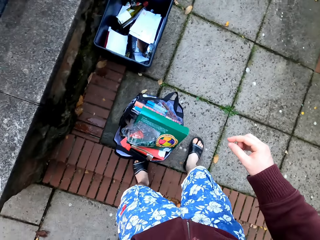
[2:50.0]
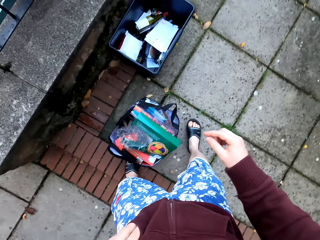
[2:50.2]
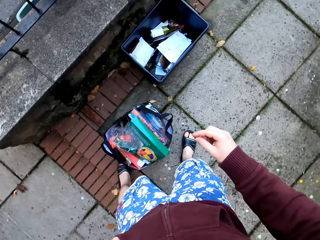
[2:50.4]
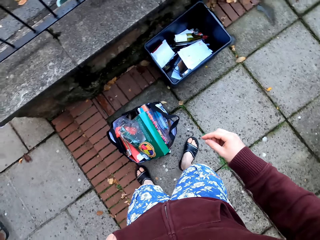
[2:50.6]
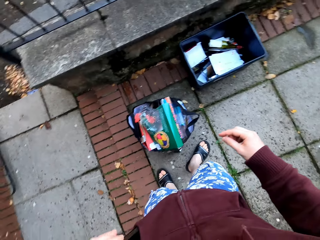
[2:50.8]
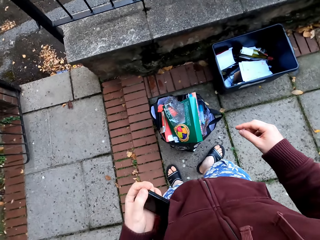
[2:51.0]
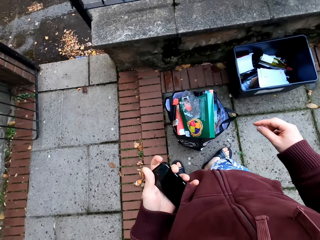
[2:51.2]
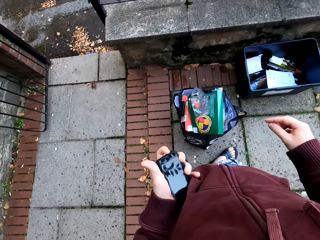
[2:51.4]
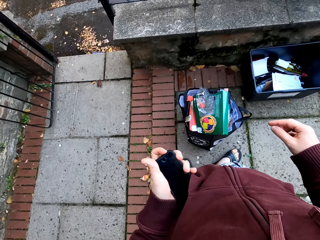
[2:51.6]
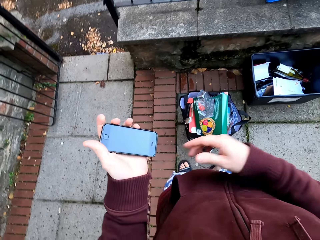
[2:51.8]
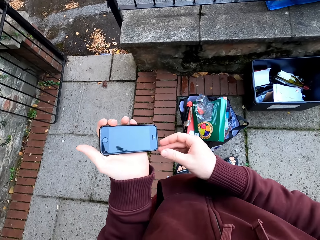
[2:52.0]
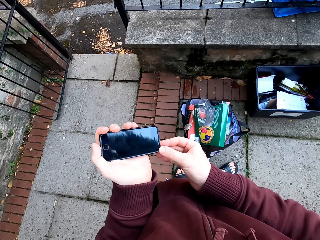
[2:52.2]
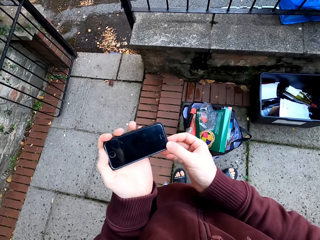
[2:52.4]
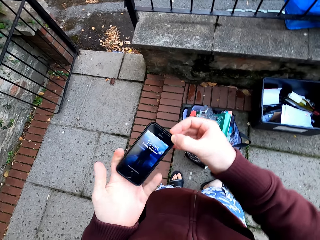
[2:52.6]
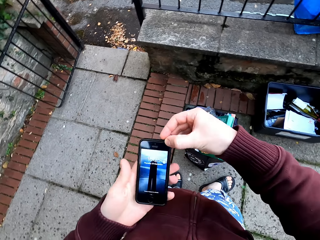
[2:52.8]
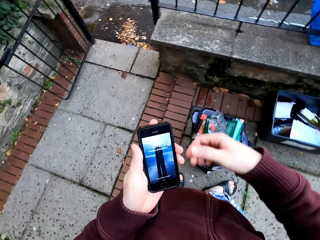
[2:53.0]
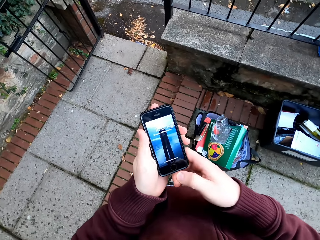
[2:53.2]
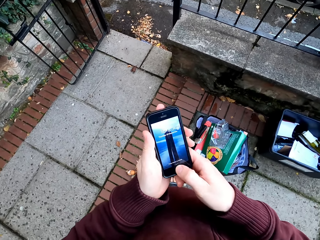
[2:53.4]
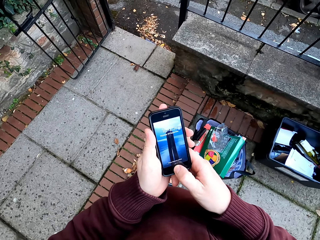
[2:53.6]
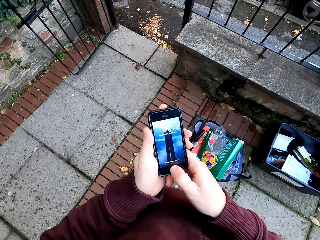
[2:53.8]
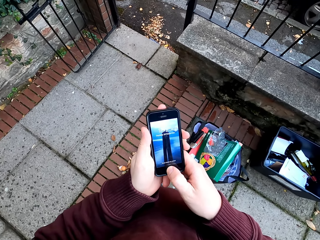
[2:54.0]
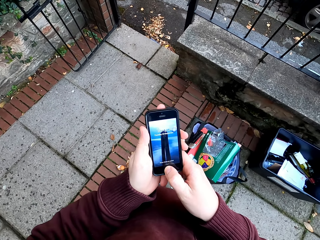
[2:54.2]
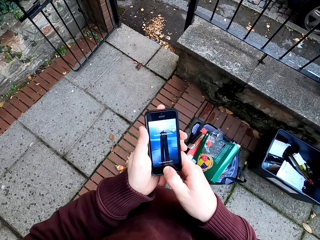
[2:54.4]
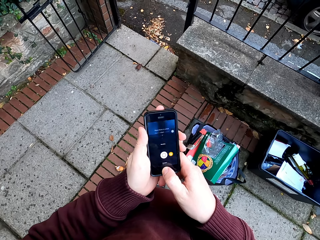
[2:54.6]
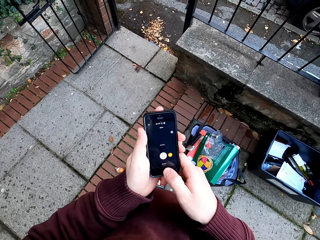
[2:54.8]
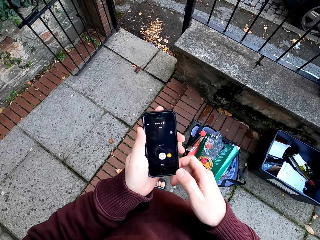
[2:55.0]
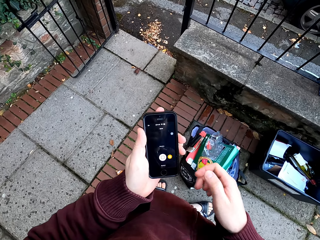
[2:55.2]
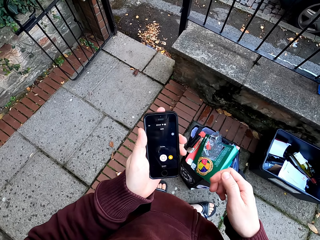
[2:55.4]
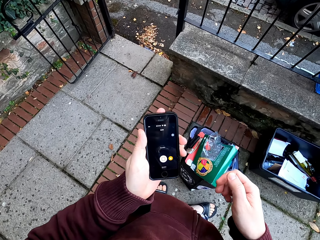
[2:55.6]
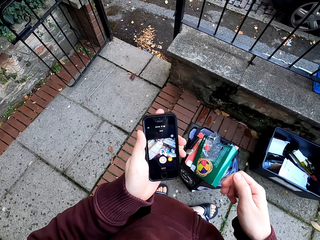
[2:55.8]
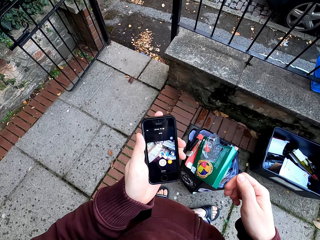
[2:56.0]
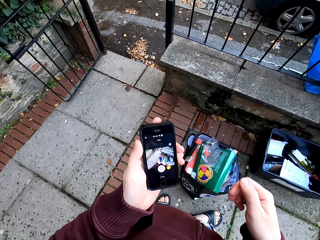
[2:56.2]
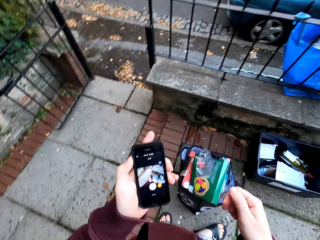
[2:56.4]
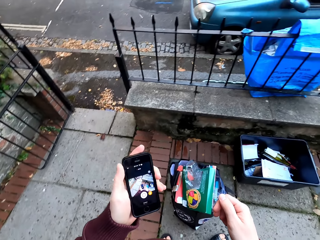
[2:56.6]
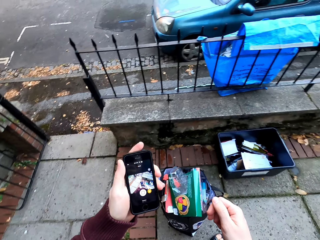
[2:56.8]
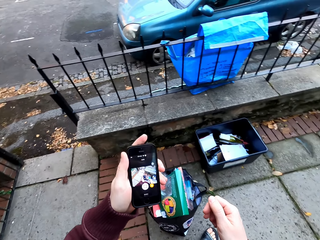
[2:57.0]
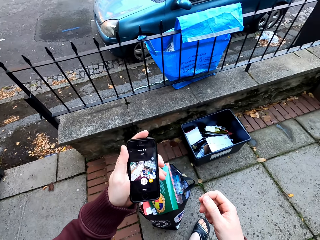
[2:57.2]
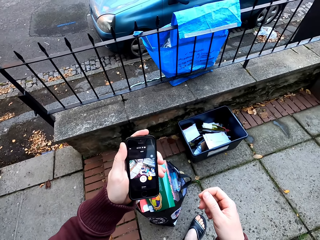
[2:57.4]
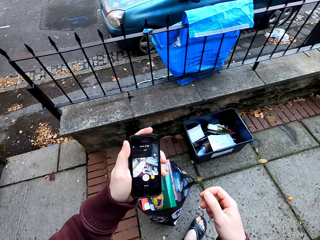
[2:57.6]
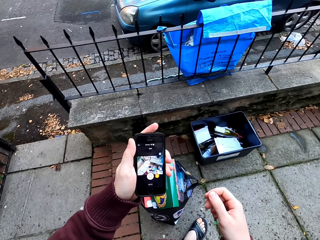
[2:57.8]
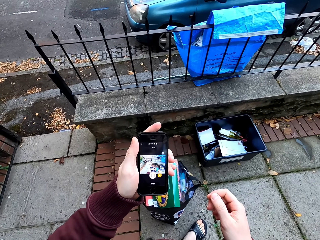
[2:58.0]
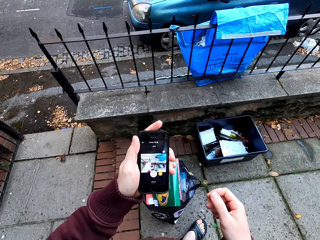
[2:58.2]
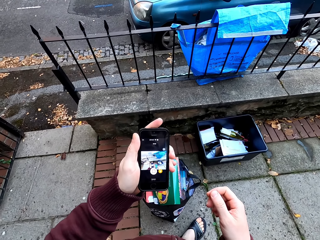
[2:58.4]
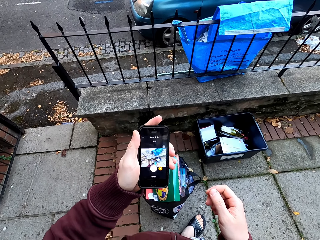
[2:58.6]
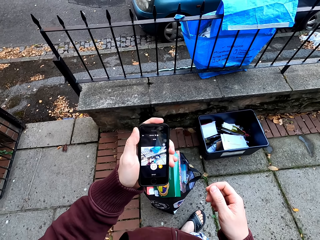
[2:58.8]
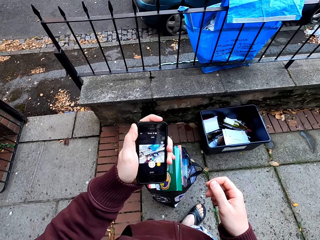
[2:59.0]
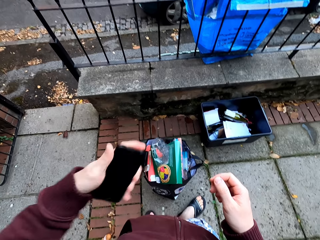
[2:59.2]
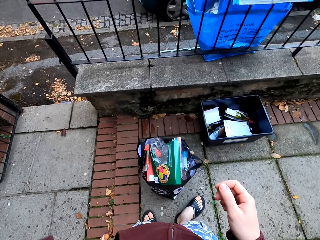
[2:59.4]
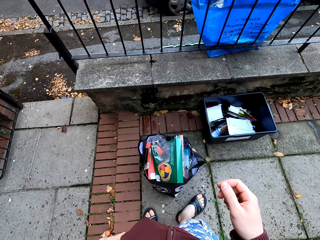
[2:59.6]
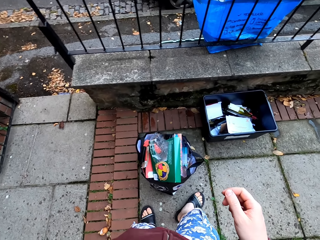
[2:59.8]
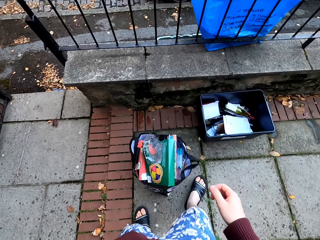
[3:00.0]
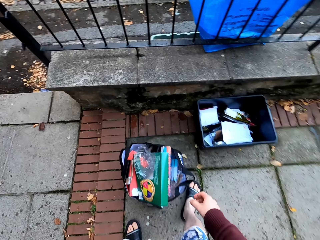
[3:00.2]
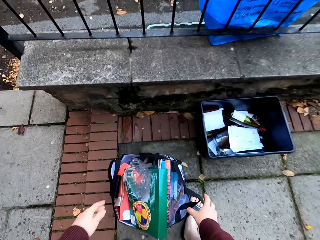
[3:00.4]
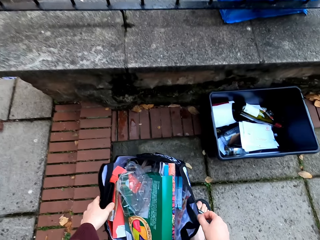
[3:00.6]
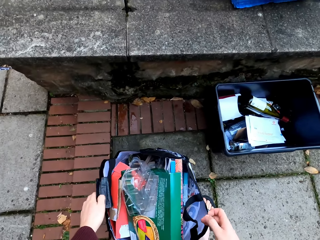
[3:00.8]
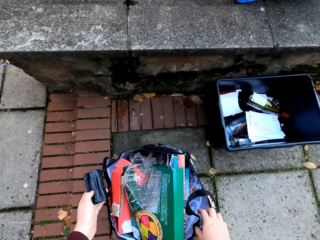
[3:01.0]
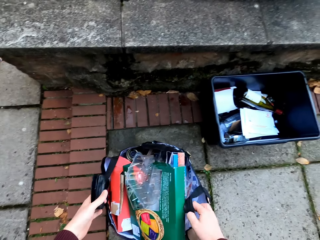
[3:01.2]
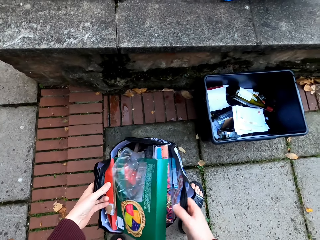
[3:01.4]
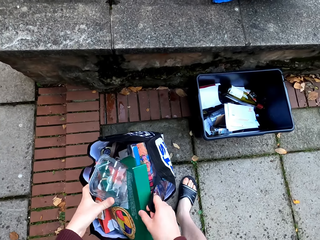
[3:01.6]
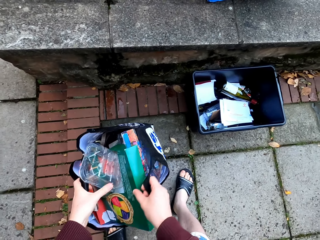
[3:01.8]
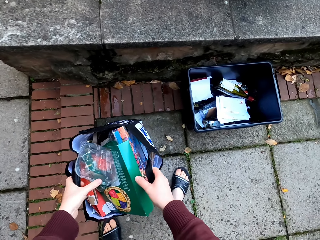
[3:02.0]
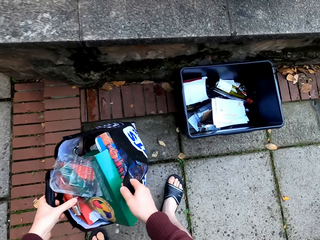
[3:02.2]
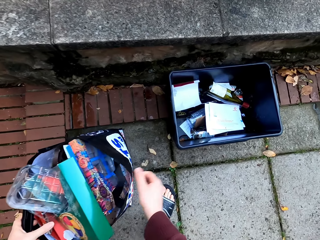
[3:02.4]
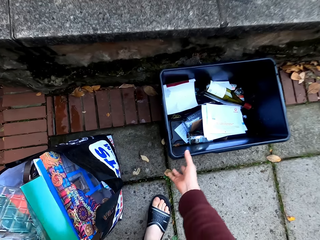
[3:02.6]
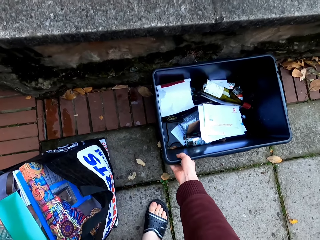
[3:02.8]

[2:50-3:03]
The camera wearer removes the phone from the pocket. They turn on the phone. They scroll the phone. They watch the video. They place the phone in the pocket. They pick up the bag.

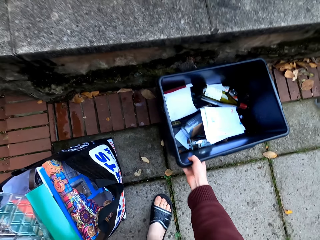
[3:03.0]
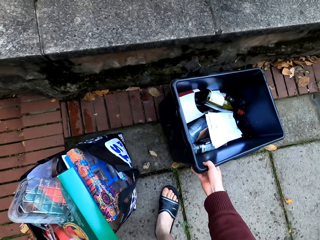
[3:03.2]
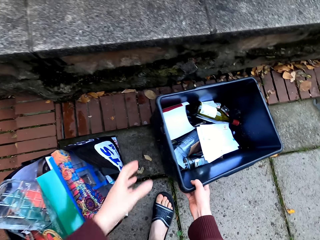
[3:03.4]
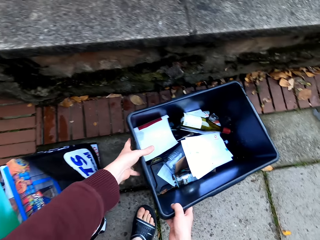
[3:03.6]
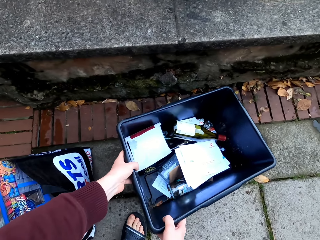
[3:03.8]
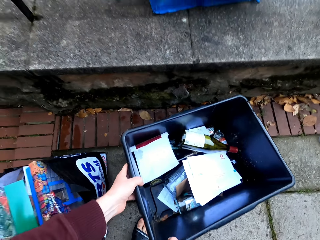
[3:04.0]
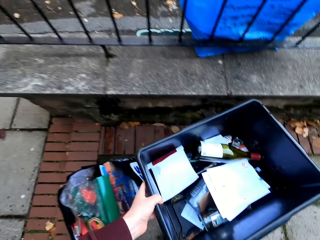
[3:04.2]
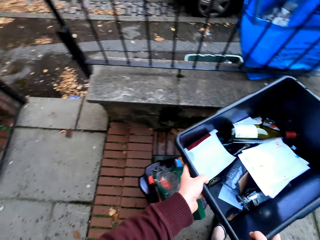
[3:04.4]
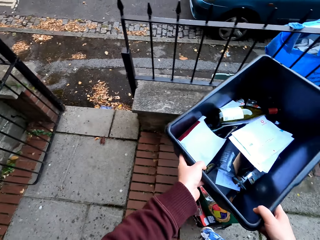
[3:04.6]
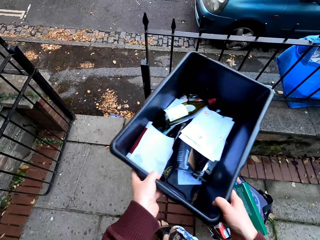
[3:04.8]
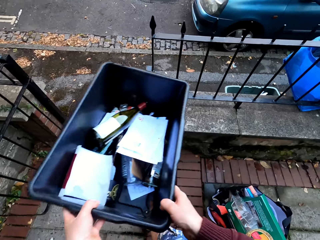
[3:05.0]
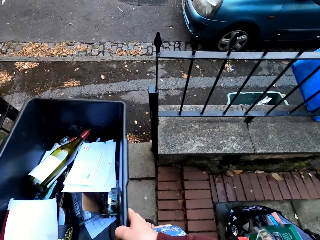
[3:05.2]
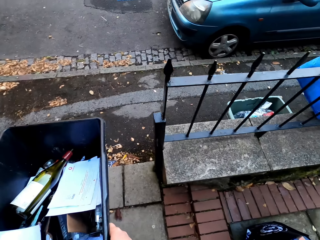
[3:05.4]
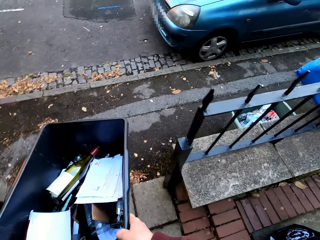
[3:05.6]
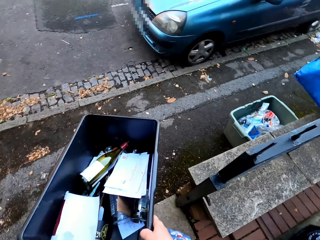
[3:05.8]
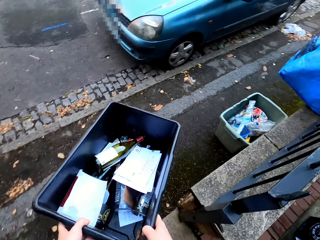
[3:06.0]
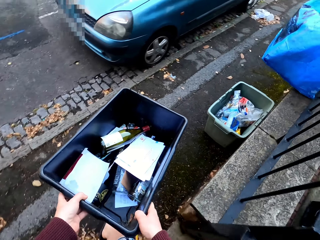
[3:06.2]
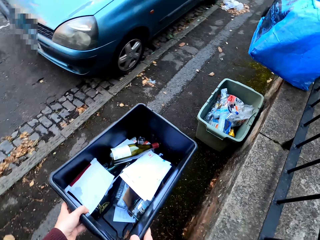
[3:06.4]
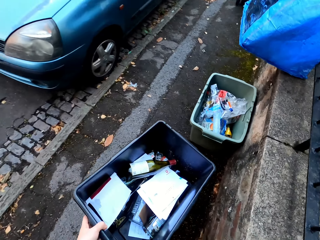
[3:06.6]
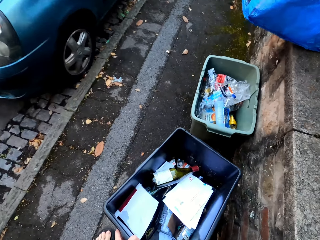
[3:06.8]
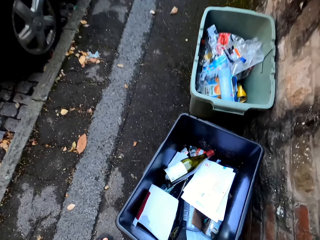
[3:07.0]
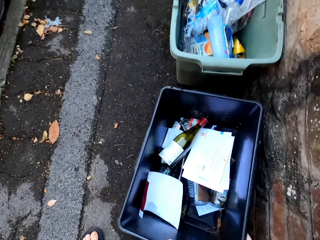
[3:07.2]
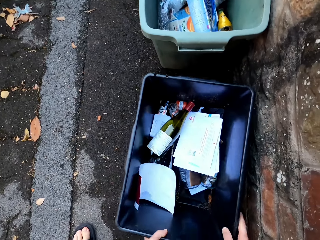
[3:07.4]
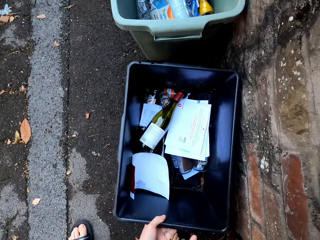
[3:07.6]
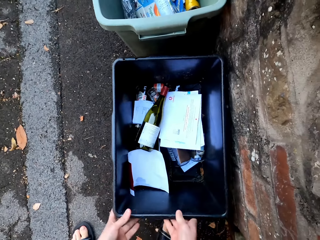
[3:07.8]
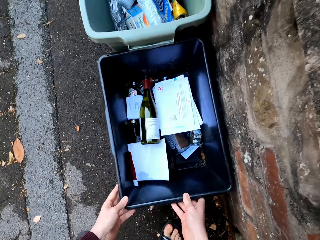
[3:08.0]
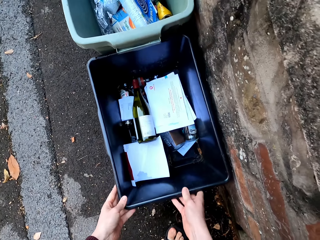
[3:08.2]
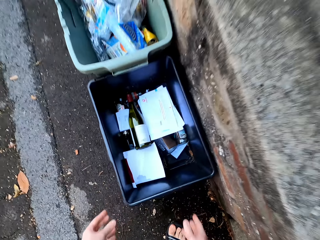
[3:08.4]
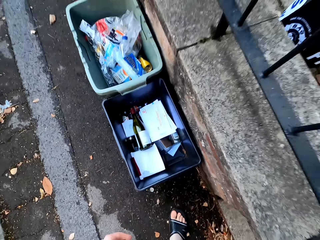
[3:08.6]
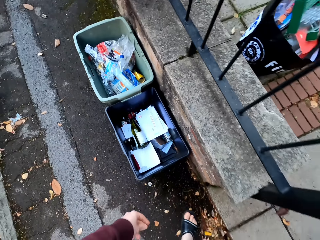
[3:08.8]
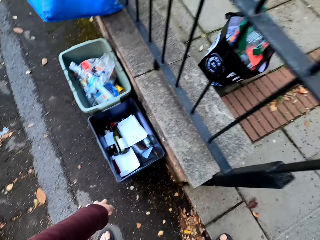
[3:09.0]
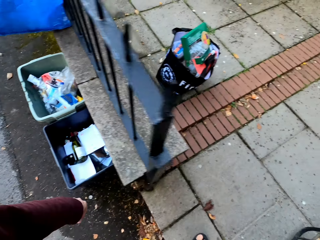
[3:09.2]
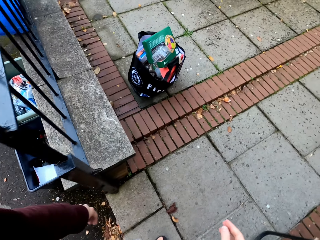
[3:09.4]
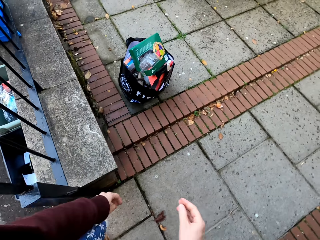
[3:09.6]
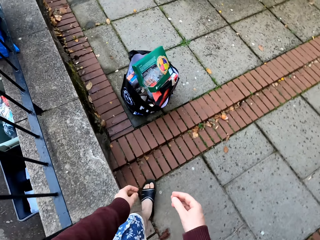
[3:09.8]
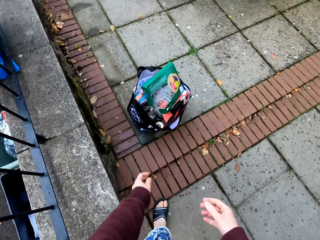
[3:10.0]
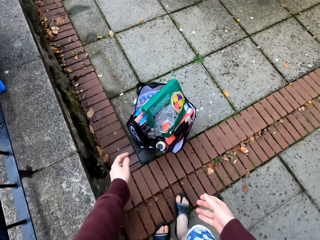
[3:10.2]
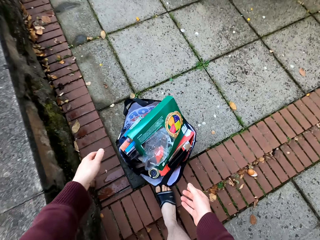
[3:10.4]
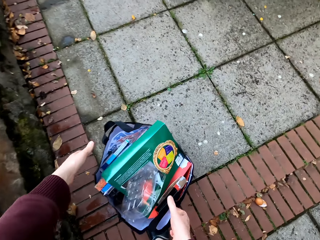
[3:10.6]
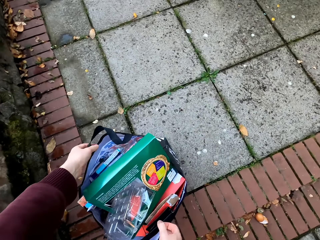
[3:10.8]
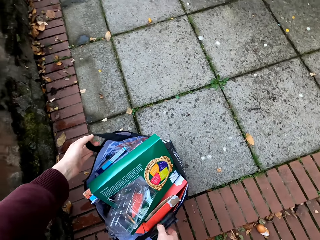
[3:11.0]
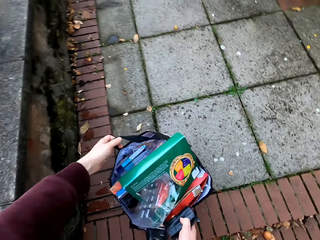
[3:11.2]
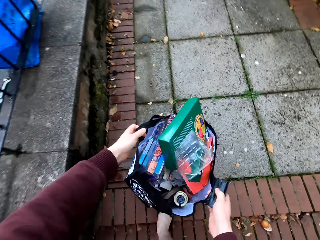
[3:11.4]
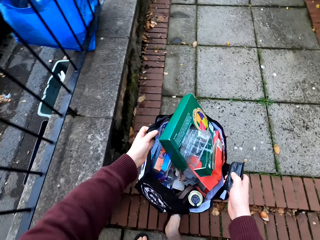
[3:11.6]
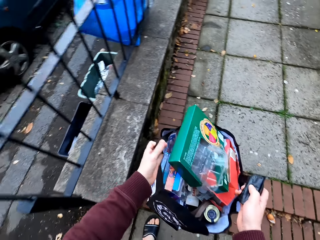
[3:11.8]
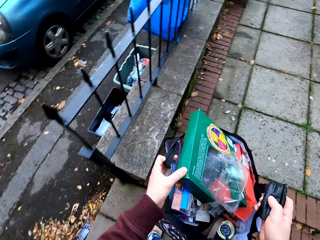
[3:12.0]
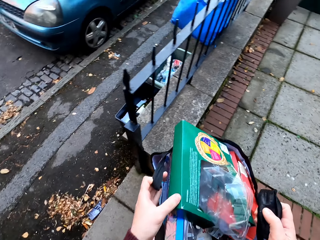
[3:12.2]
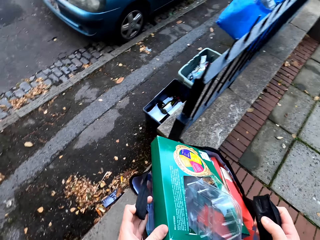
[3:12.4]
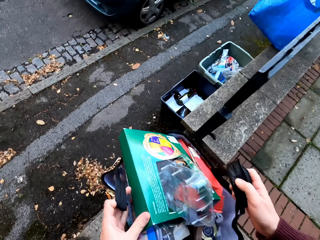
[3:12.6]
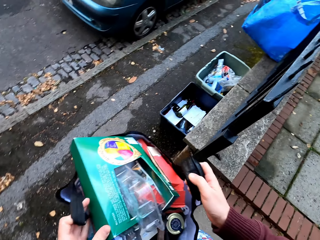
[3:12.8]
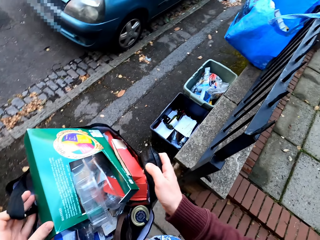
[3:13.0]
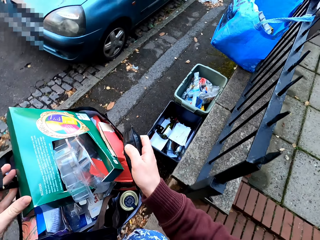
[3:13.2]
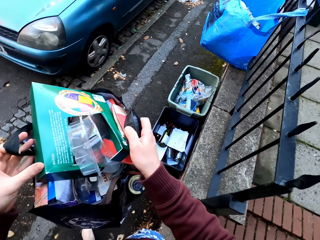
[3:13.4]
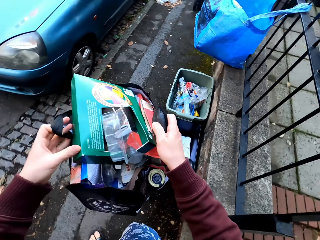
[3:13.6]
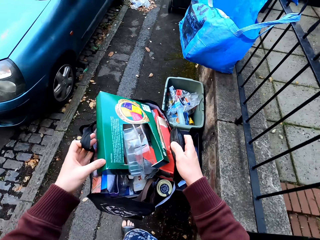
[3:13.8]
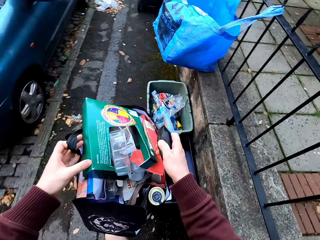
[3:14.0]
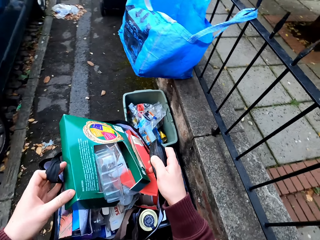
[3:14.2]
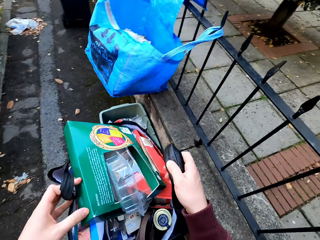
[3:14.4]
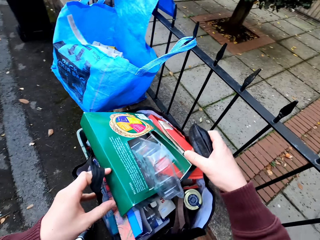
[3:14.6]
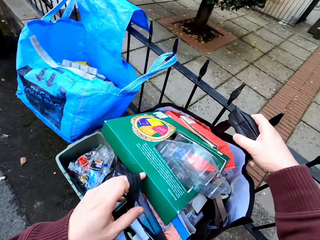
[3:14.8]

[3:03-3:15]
The camera wearer picks up the dustbin. They move the dustbin outside the compound. They walk around the compound. They drop the dustbin down. They walk around the compound, walk back, and lift the bag. They walk around the compound and walk out.
